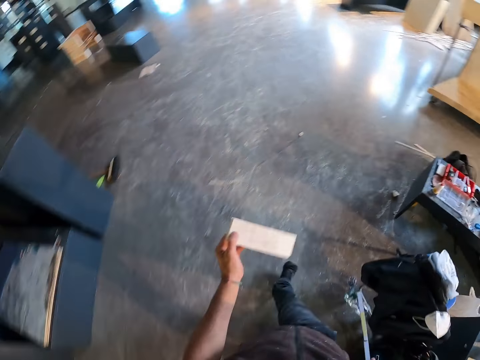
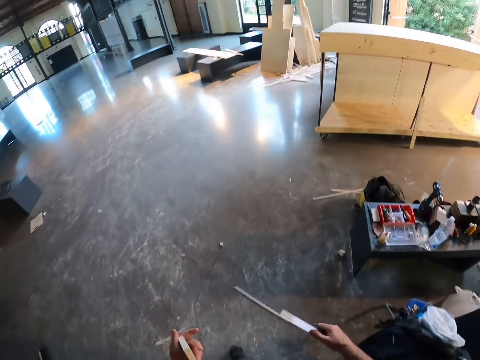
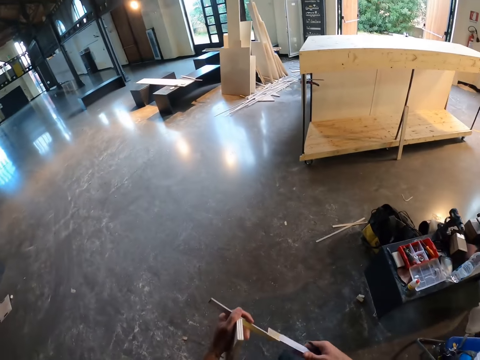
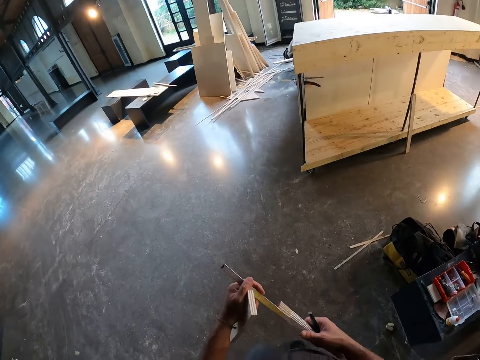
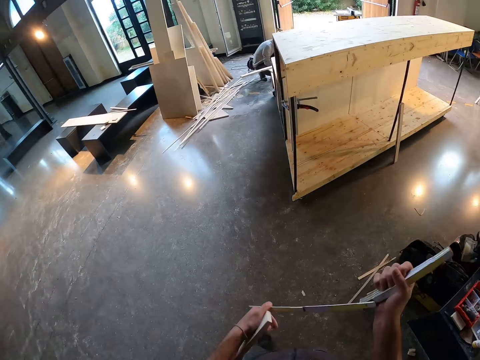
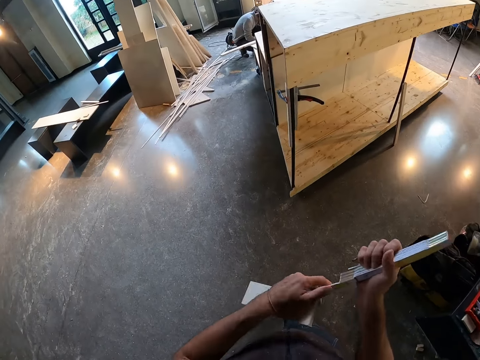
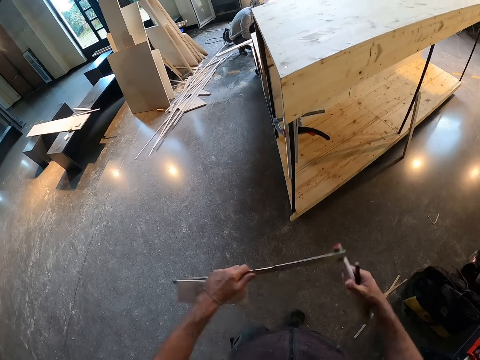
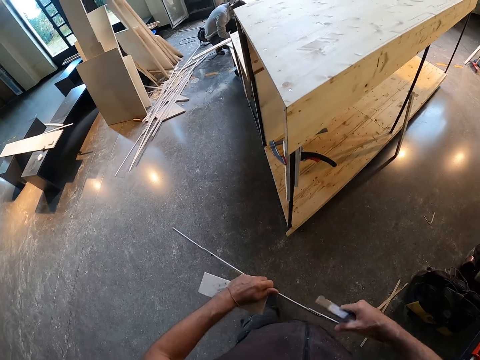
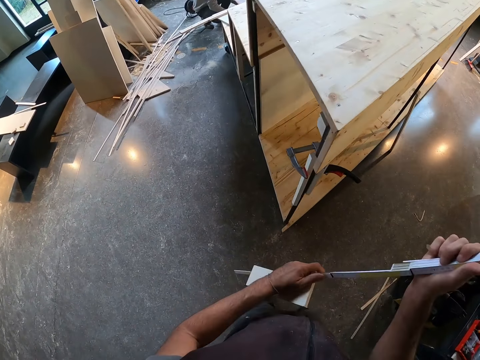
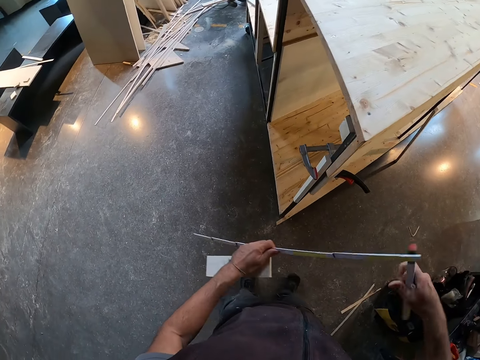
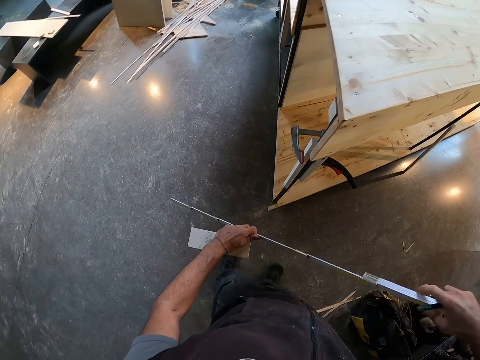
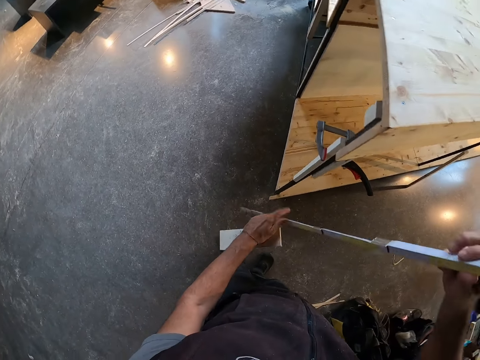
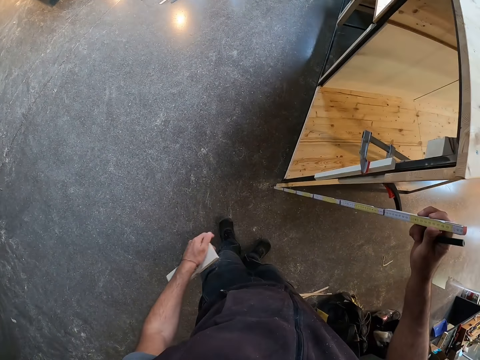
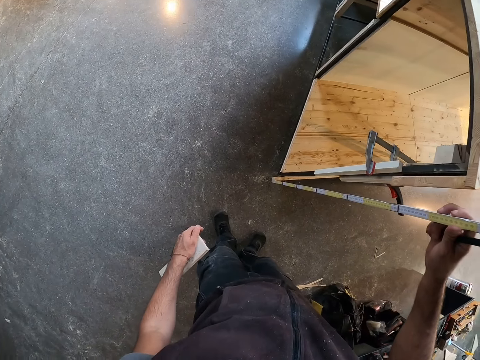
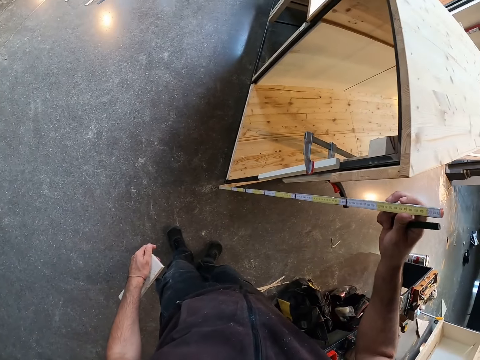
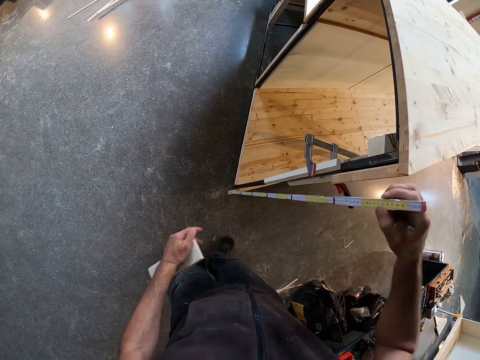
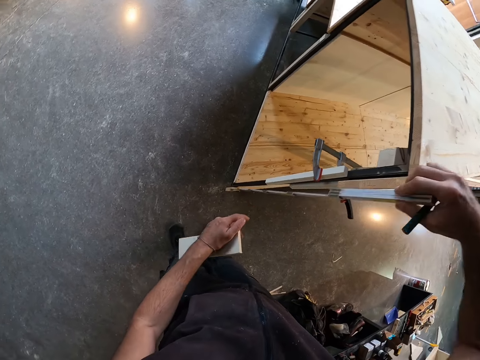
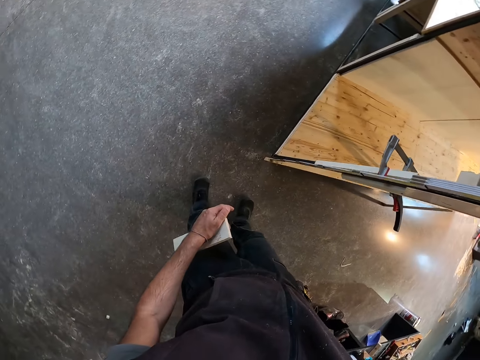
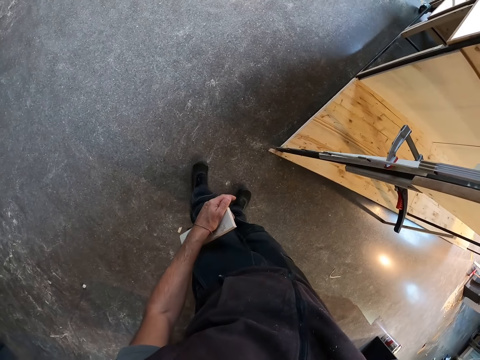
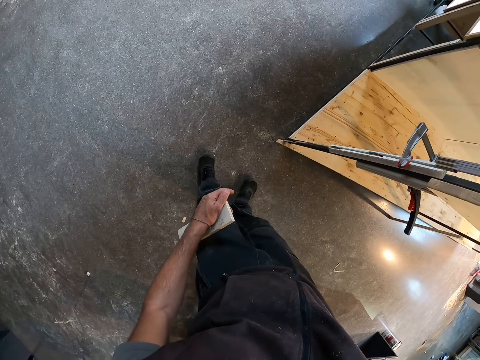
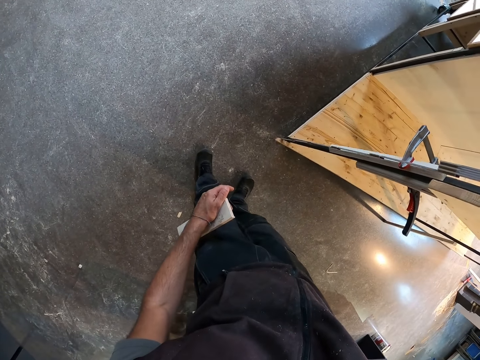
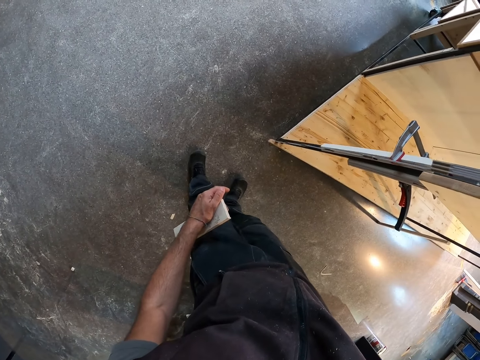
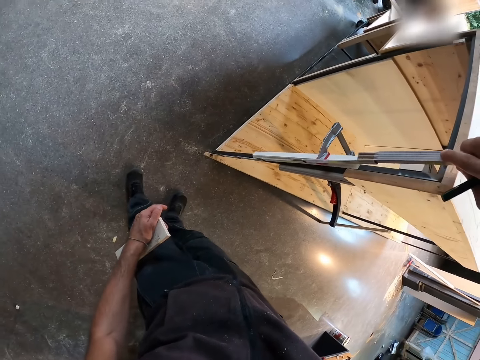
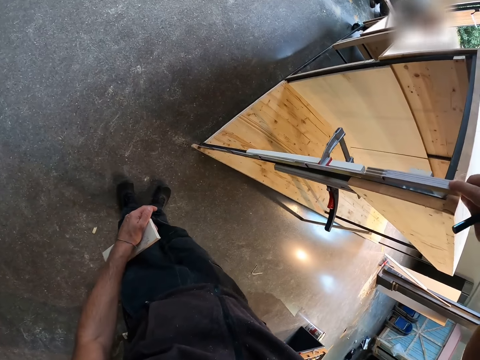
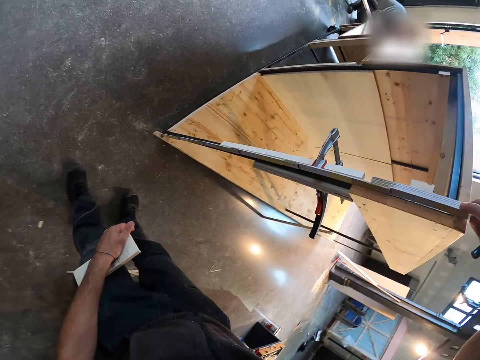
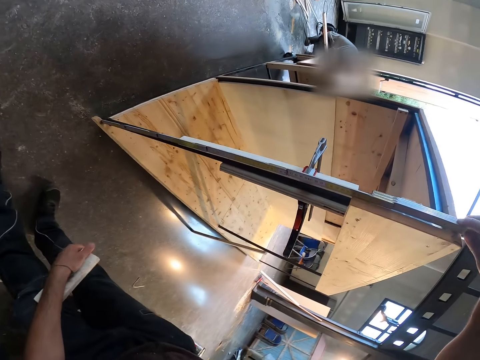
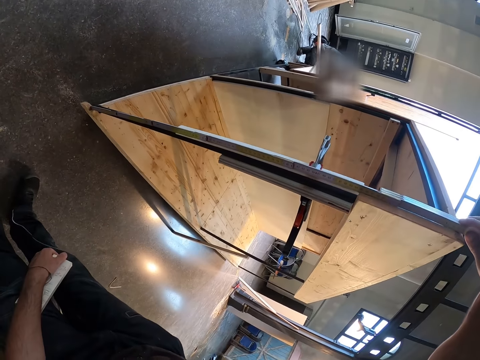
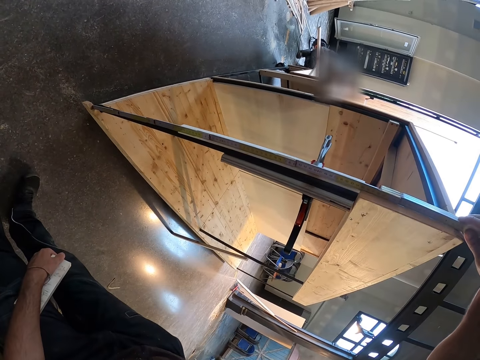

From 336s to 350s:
The camera wearer unfolds the folding rule with both hands. He measures the wooden structure with the ruler in his right hand.

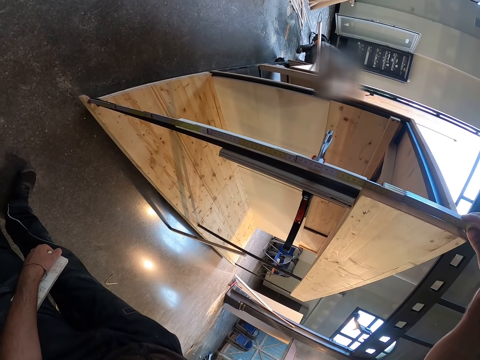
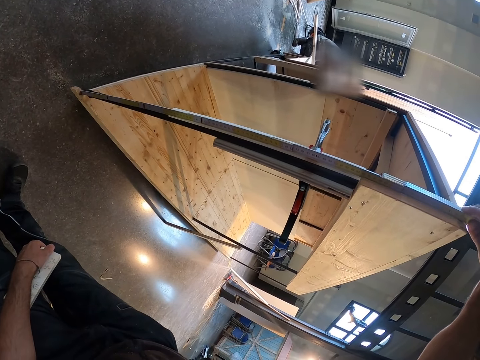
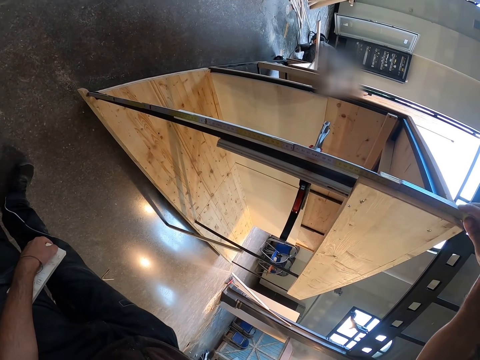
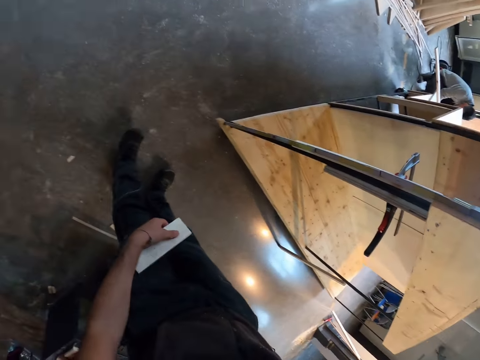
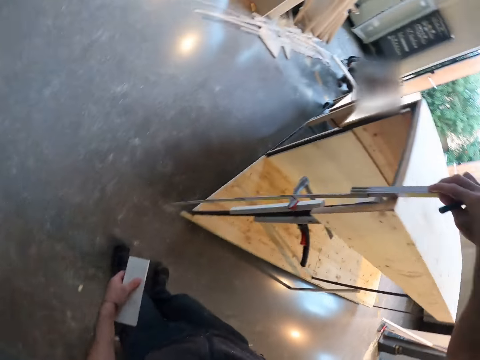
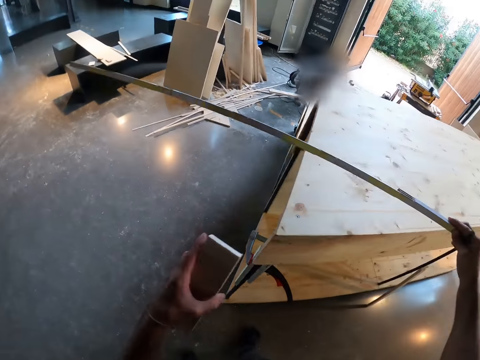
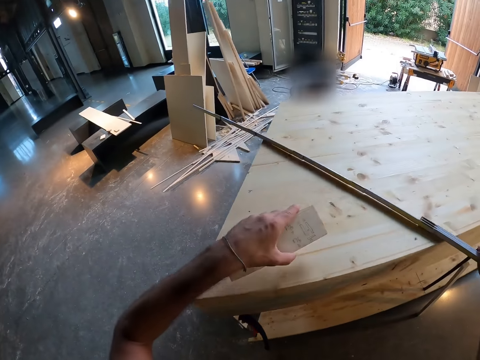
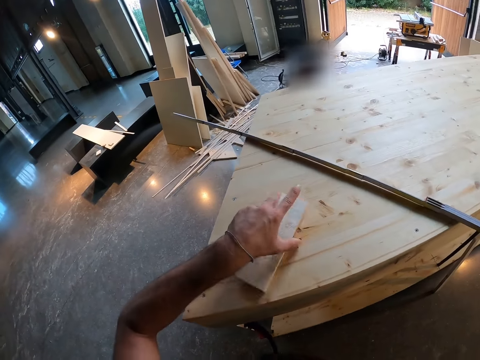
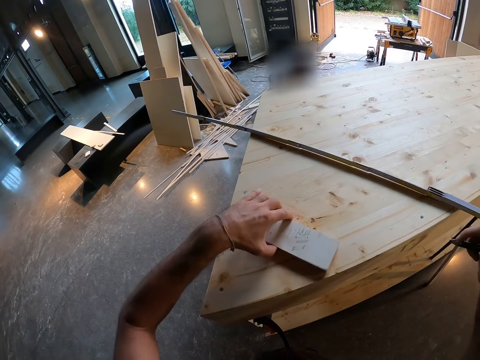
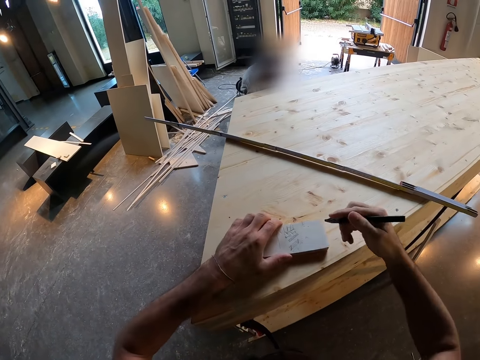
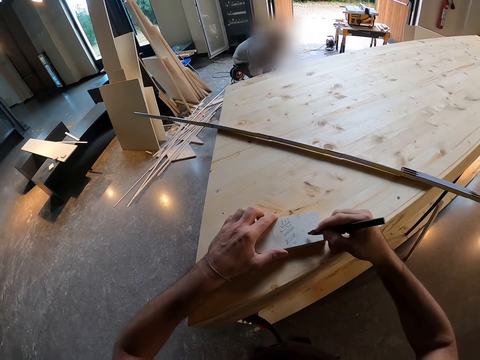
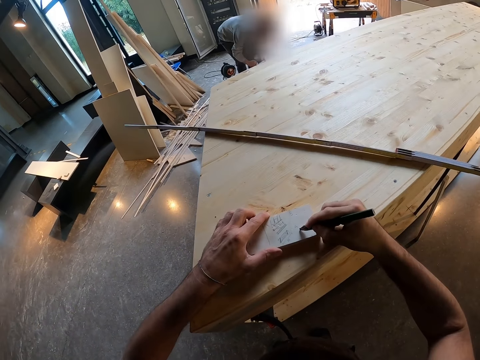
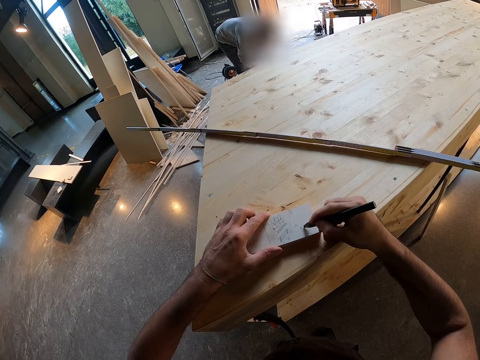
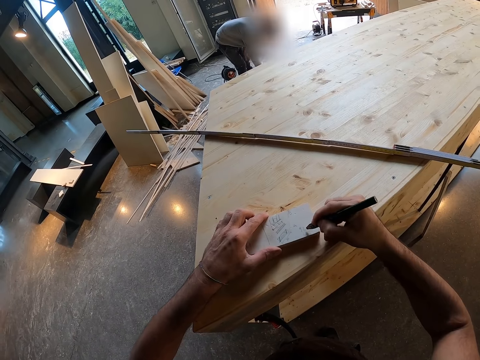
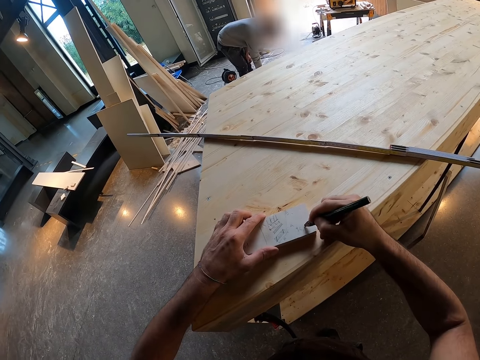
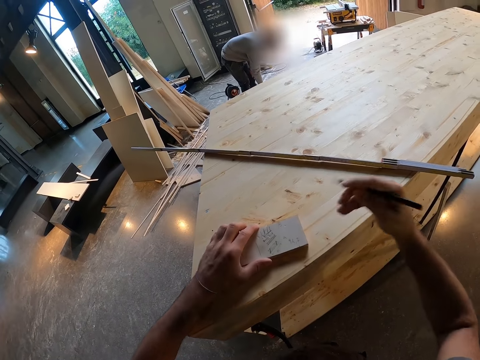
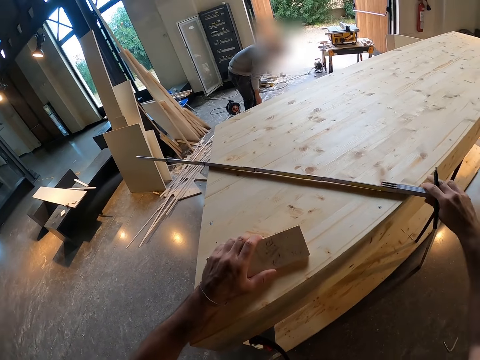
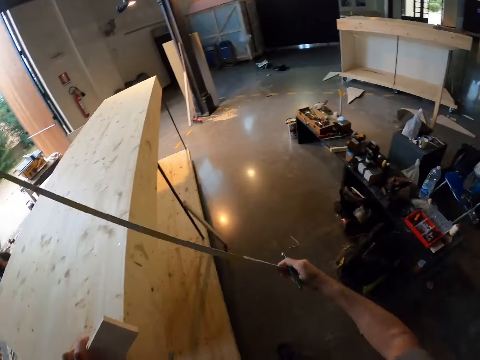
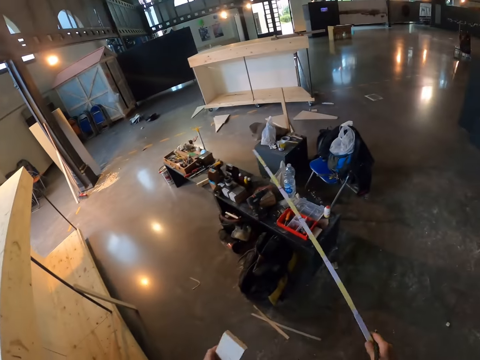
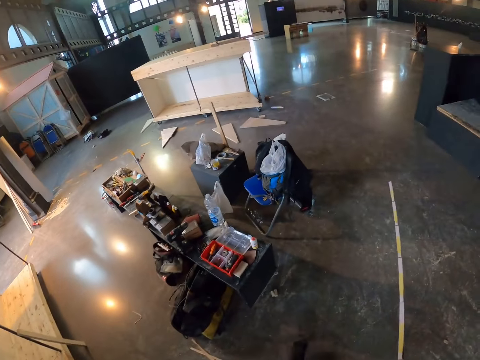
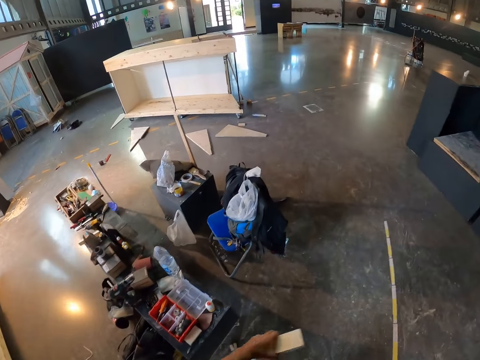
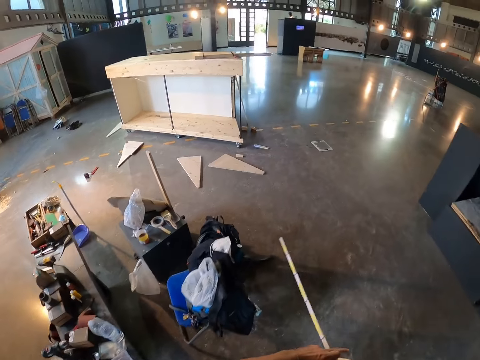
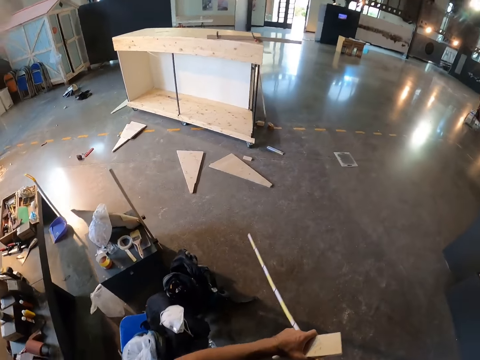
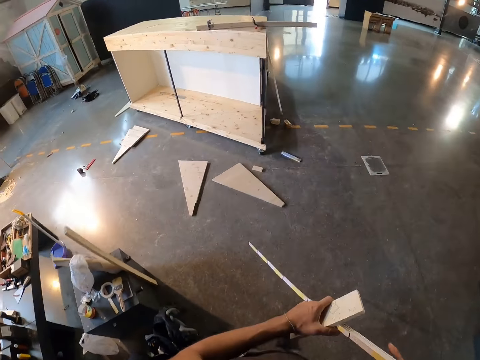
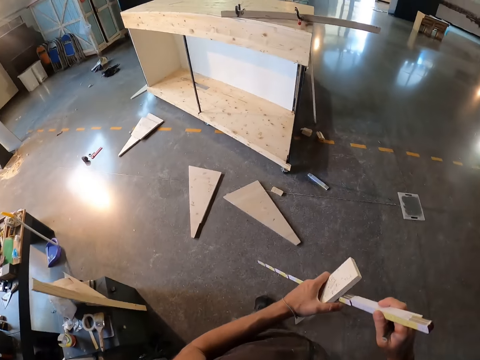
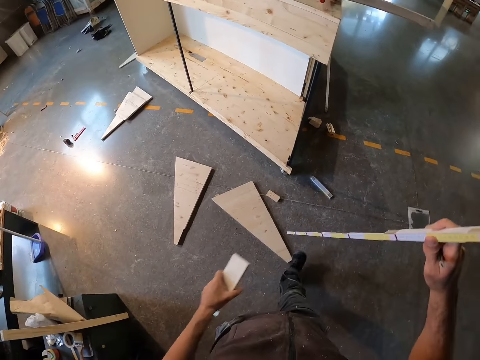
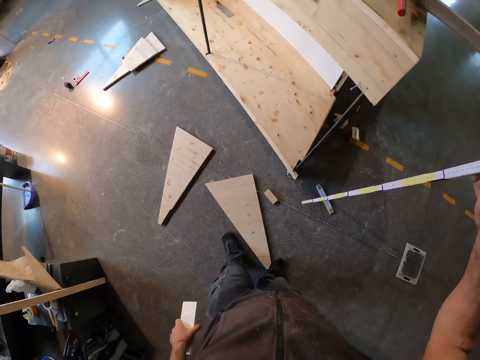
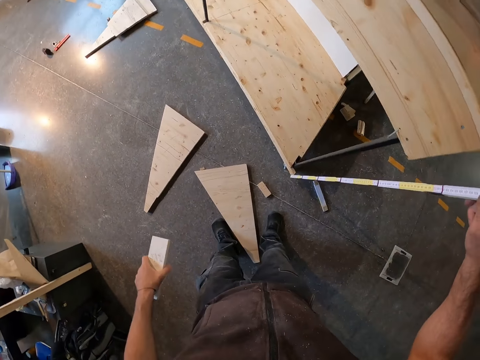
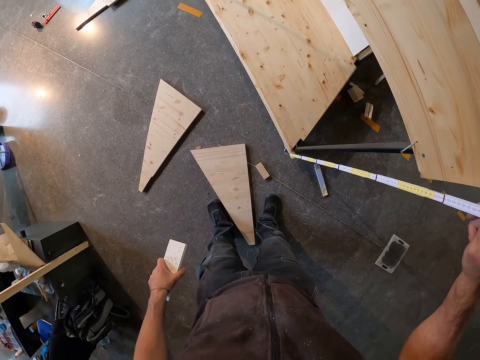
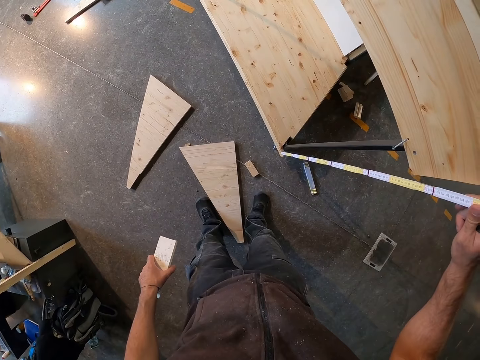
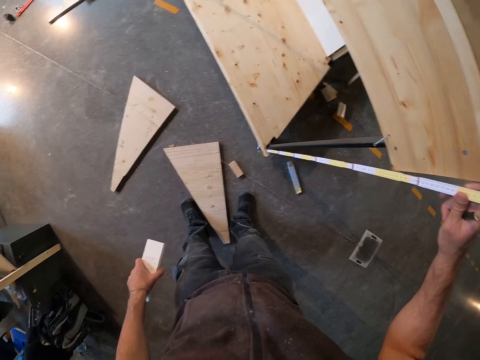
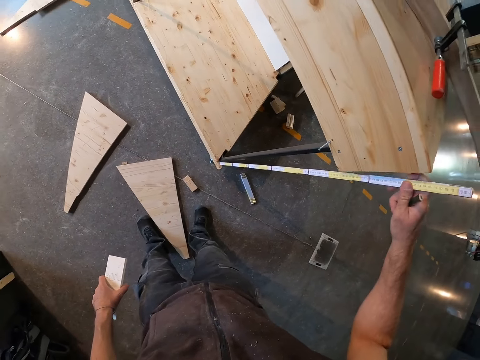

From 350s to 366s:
The camera wearer raises the tape measure. He drops the folding rule on the wooden structure with his right hand. He drops the notepad or piece of wood on the wooden structure with his left hand. He spins the notepad or piece of wood on the wooden structure with his left hand. He draws on the wood with a pencil. He writes on the notepad with the pencil in his right hand. He picks up the folding rule from the wooden structure with his right hand. He walks around. He measures the wooden structure with the ruler in his right hand.
